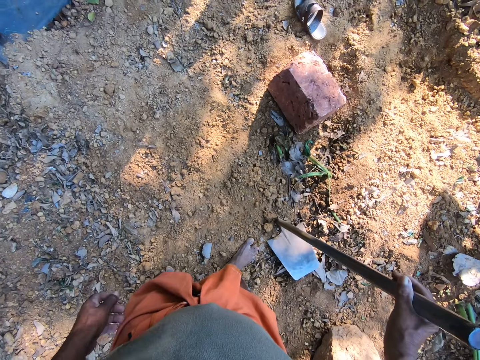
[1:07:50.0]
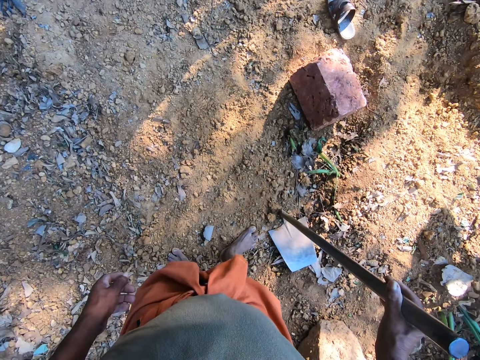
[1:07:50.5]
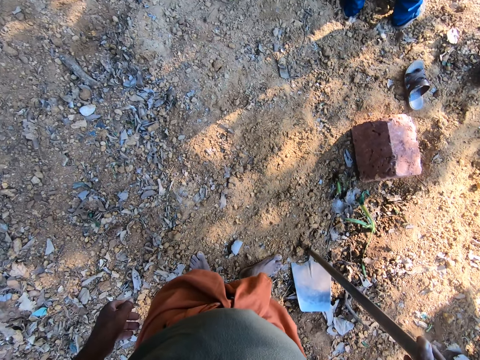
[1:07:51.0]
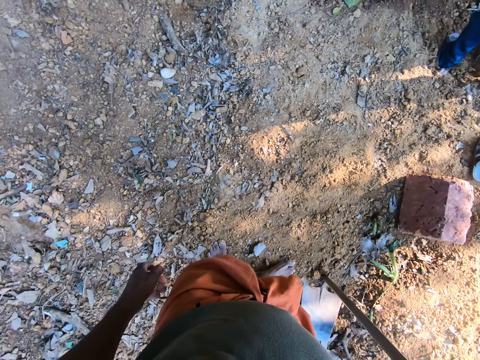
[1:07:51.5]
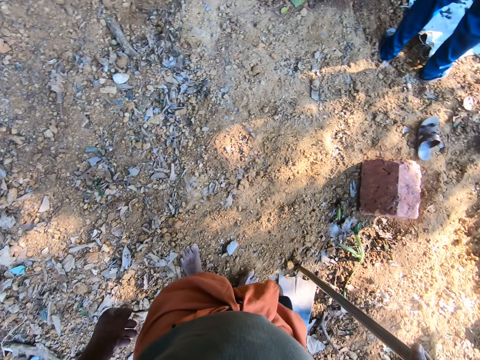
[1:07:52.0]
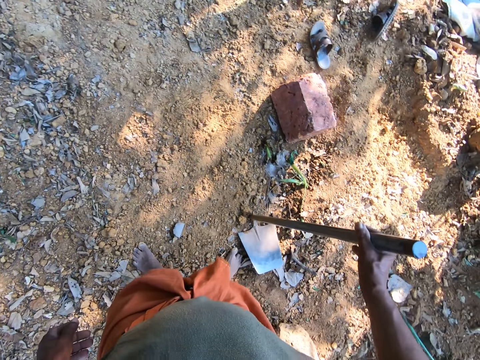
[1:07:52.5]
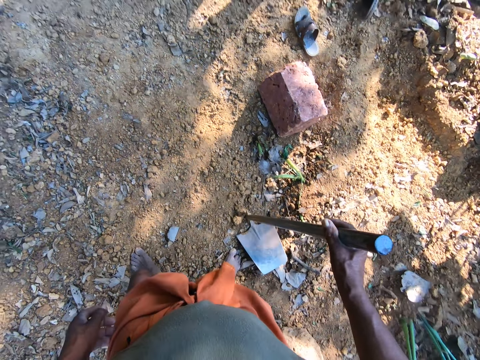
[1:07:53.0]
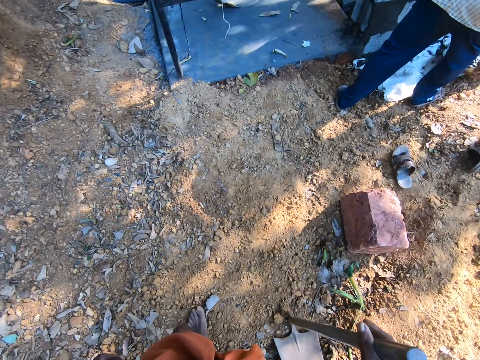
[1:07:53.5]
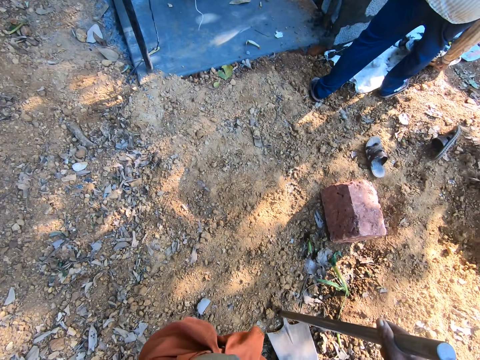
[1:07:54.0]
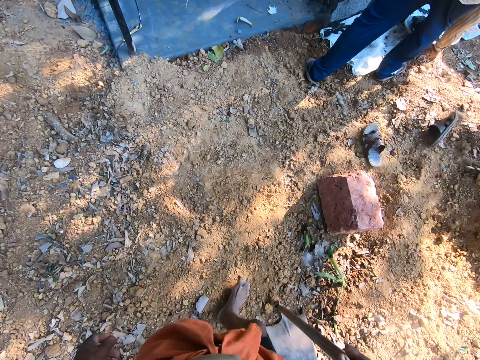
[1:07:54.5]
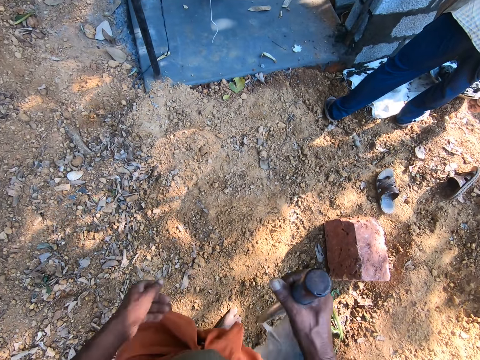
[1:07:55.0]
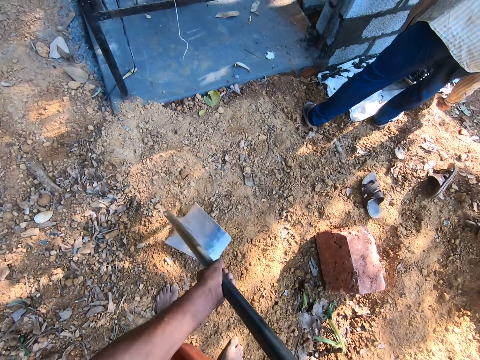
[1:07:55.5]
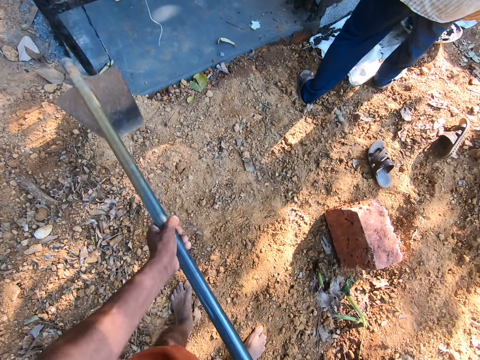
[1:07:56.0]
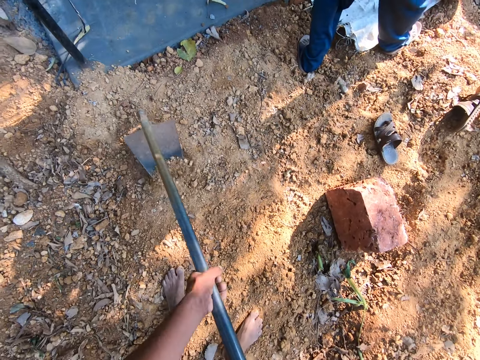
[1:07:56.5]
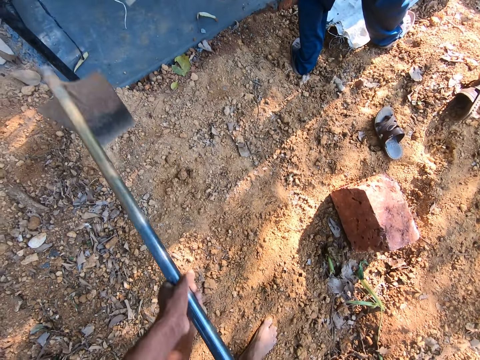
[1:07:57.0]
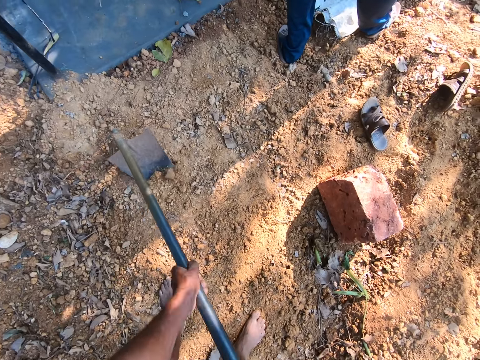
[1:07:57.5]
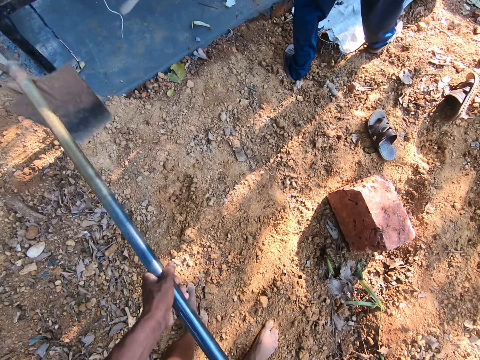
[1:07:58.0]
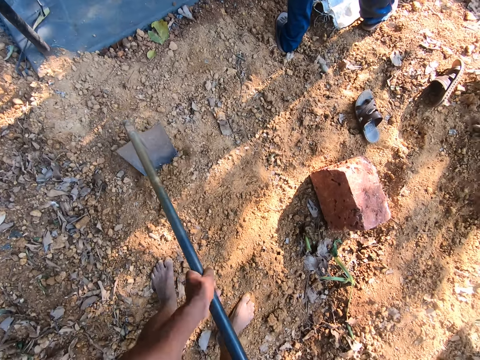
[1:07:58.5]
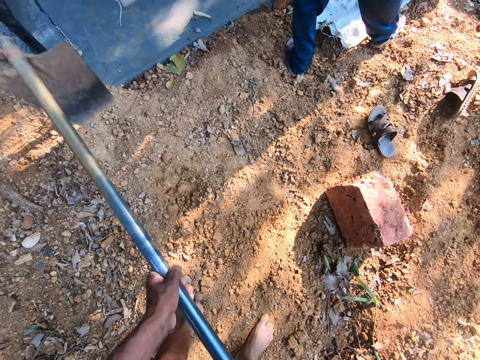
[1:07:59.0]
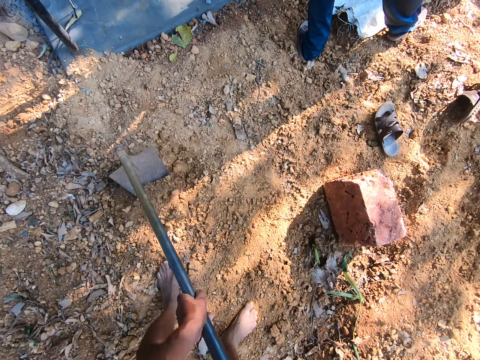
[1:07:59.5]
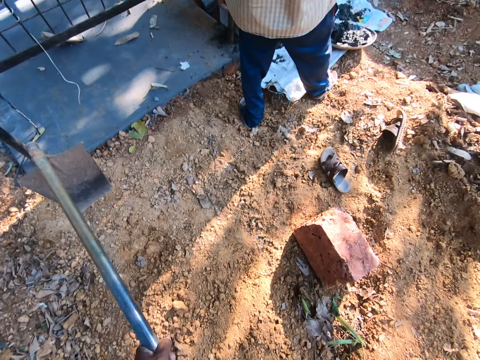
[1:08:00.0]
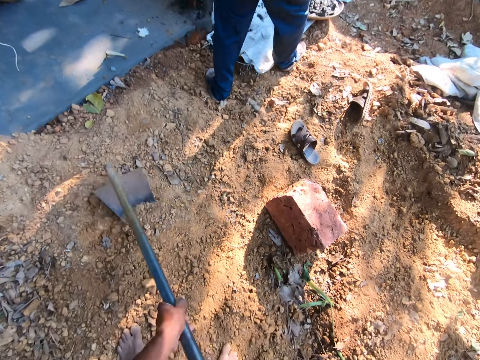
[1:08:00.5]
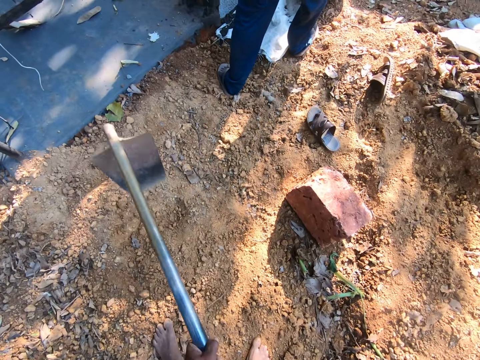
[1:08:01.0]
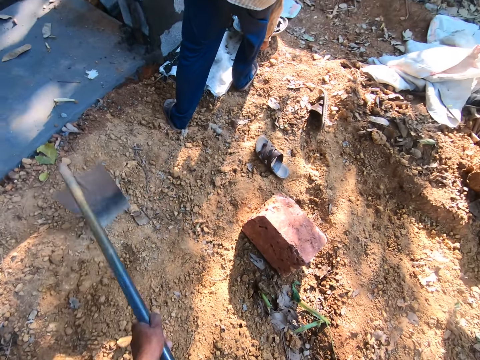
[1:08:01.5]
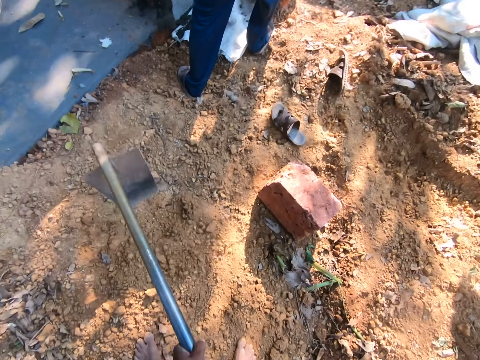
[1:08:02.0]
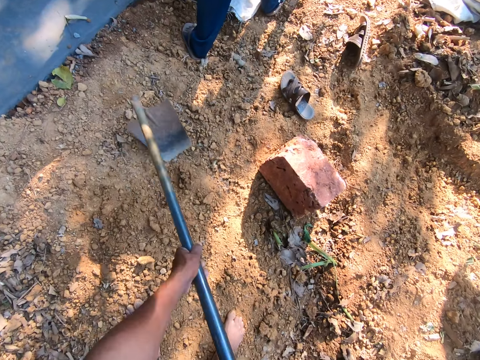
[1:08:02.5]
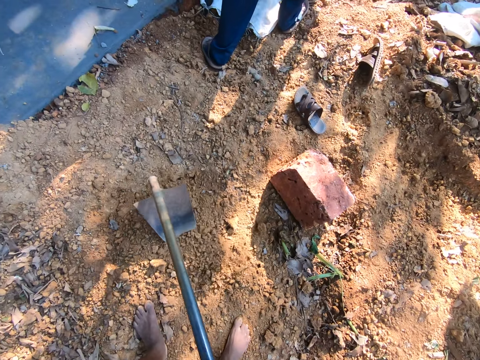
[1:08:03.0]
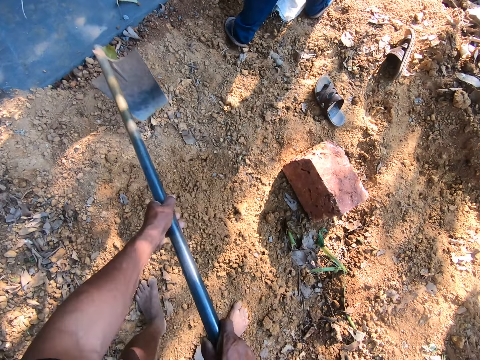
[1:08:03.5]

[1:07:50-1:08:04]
The camera wearer places his left hand on the hoe. He digs the ground with the hoe in both hands. He converses with a man. He digs sand. The man picks cement. The camera wearer digs sand.

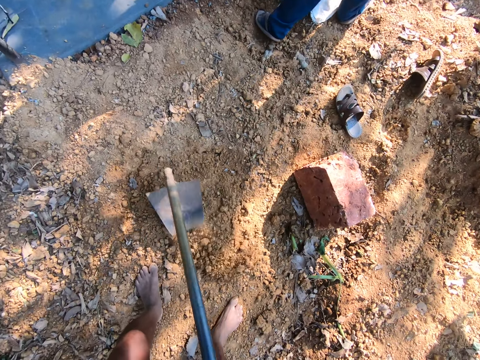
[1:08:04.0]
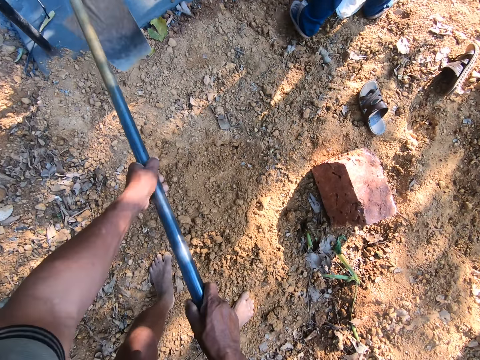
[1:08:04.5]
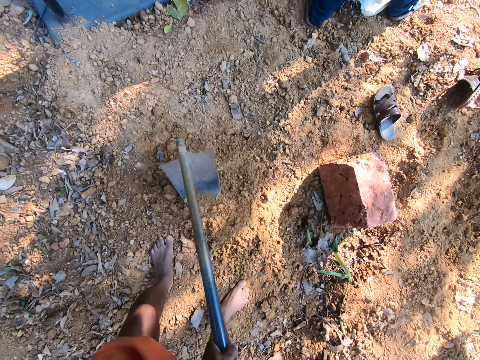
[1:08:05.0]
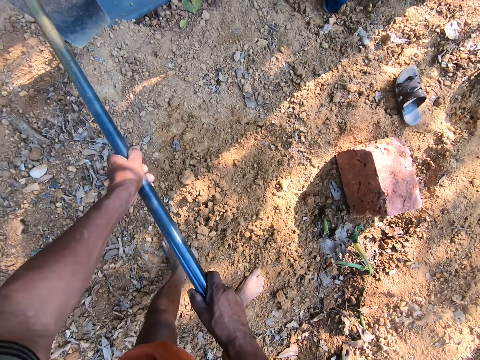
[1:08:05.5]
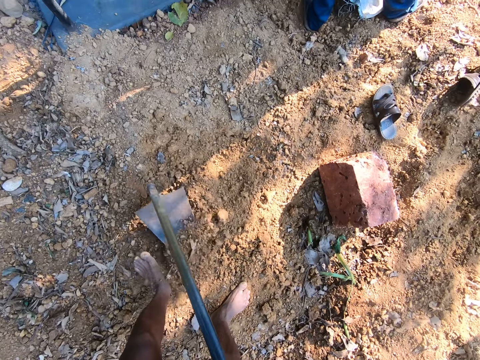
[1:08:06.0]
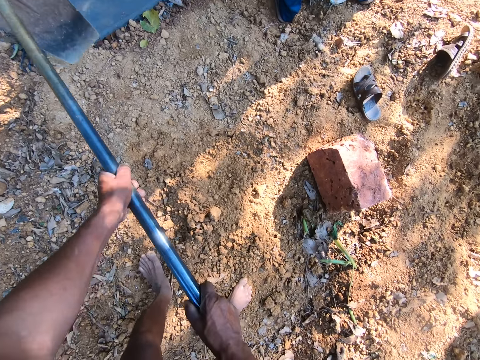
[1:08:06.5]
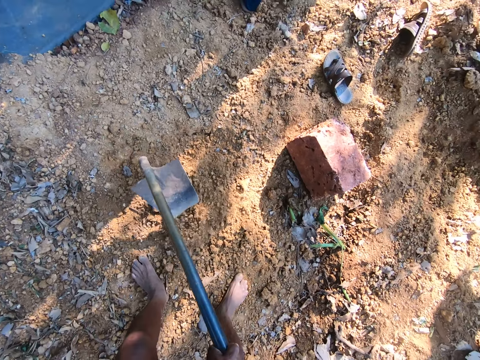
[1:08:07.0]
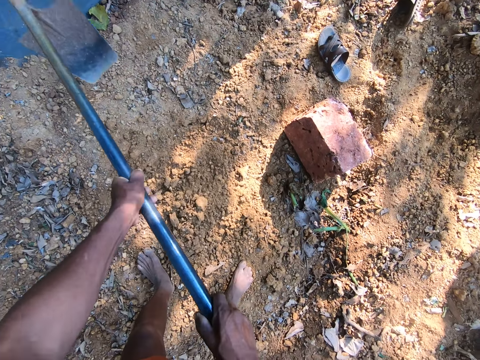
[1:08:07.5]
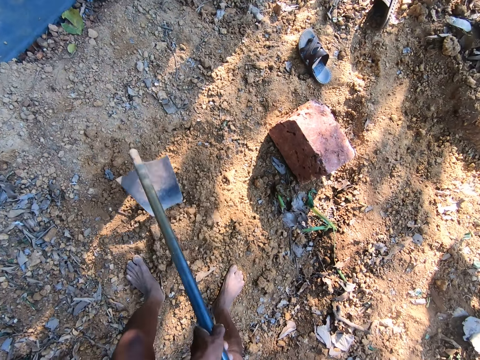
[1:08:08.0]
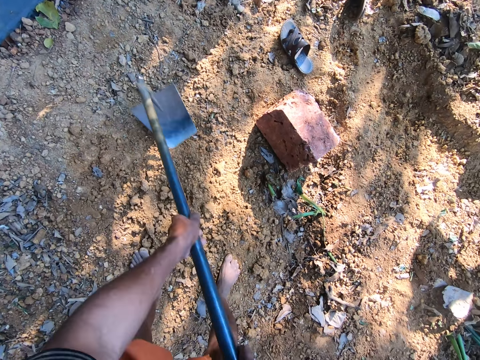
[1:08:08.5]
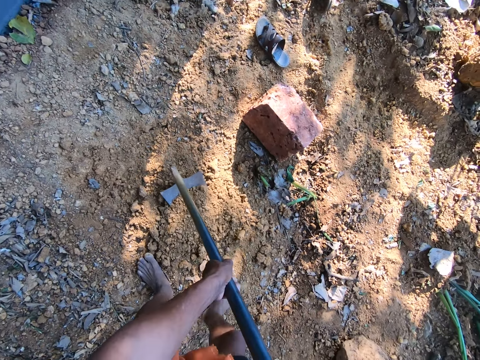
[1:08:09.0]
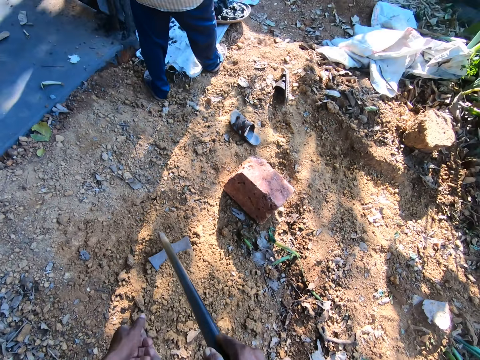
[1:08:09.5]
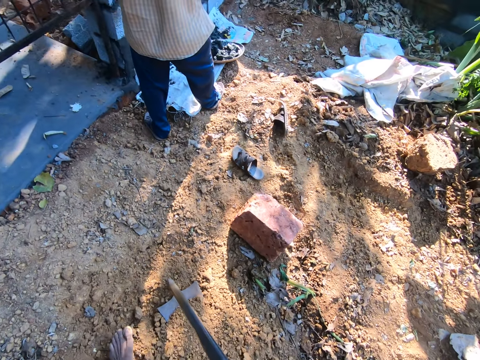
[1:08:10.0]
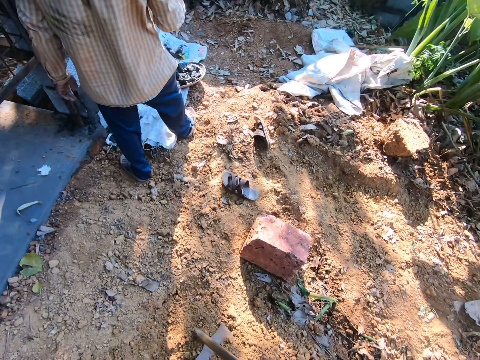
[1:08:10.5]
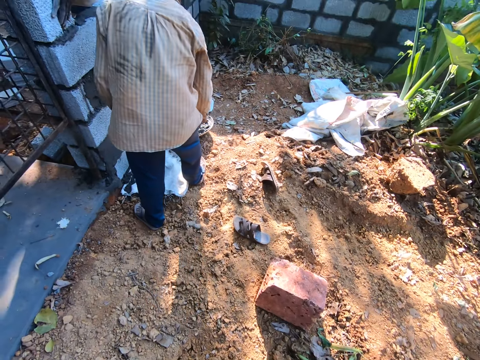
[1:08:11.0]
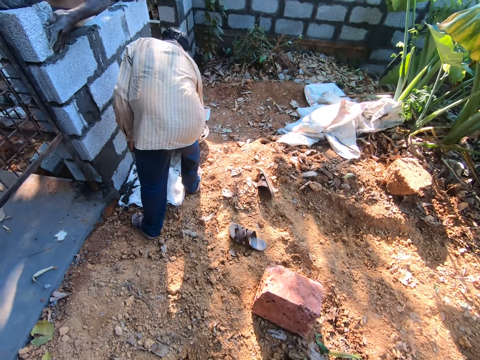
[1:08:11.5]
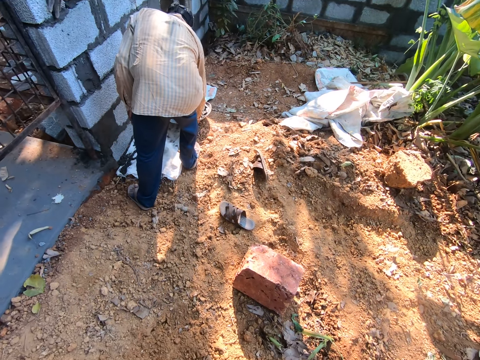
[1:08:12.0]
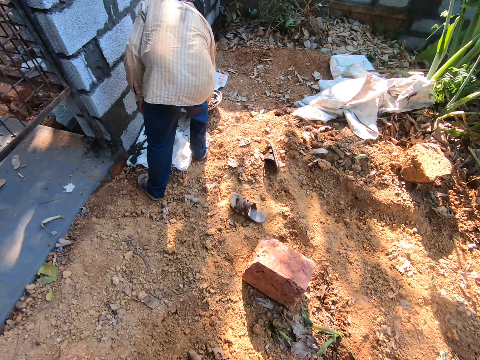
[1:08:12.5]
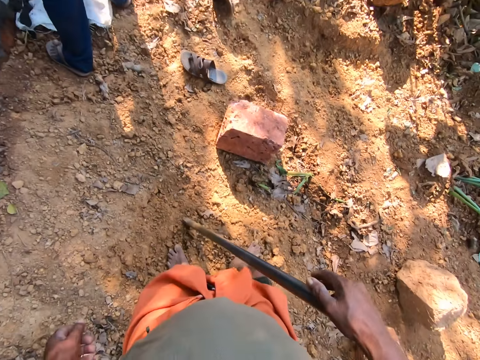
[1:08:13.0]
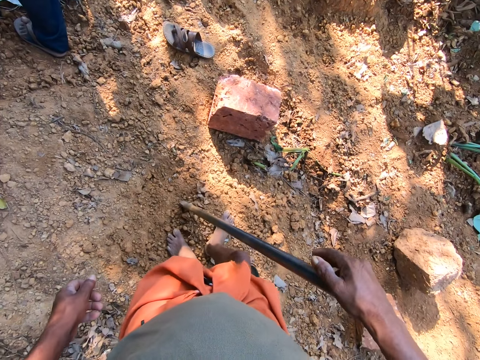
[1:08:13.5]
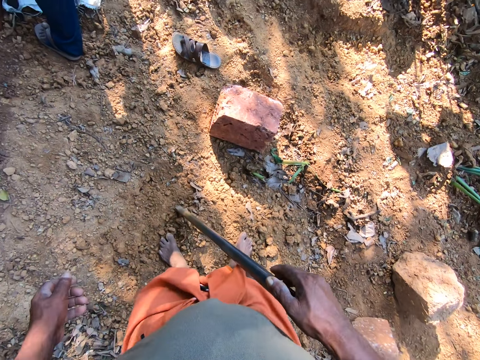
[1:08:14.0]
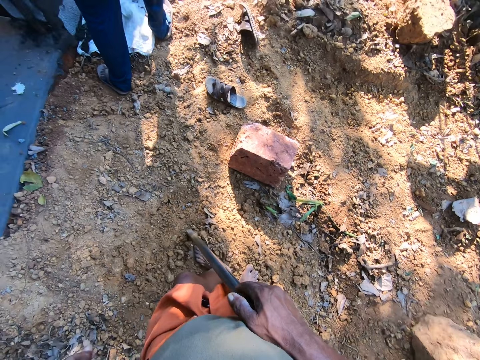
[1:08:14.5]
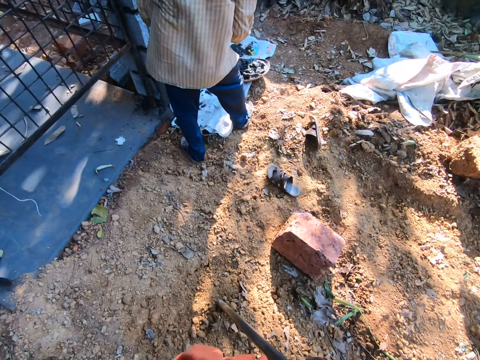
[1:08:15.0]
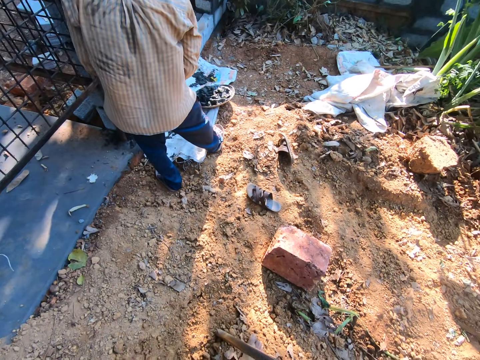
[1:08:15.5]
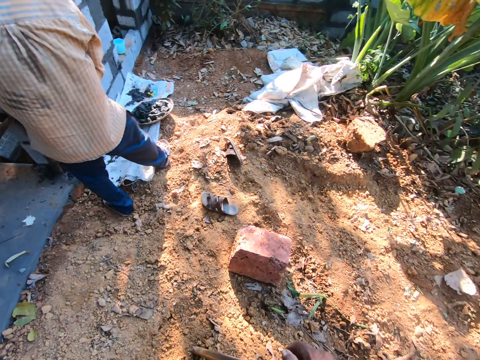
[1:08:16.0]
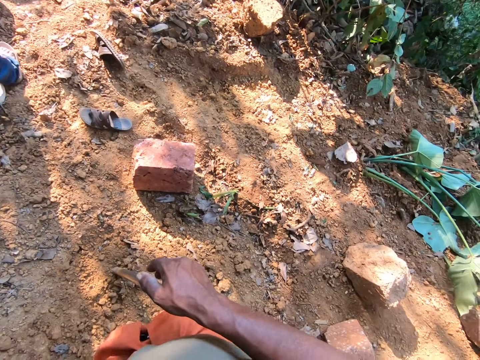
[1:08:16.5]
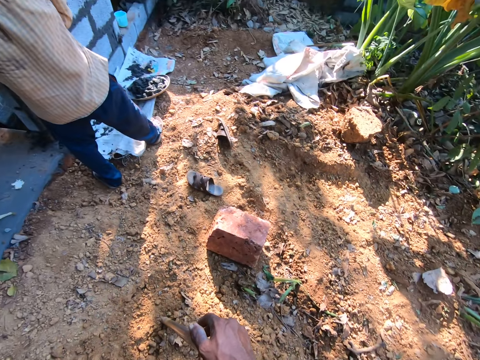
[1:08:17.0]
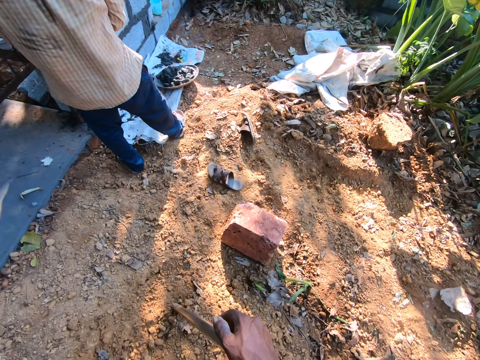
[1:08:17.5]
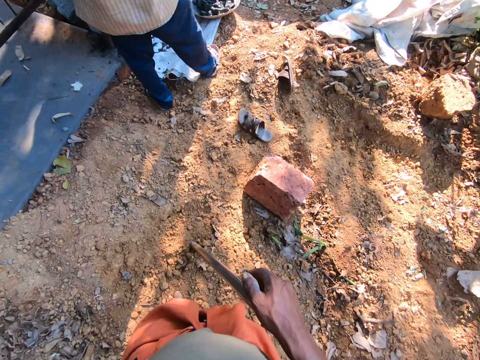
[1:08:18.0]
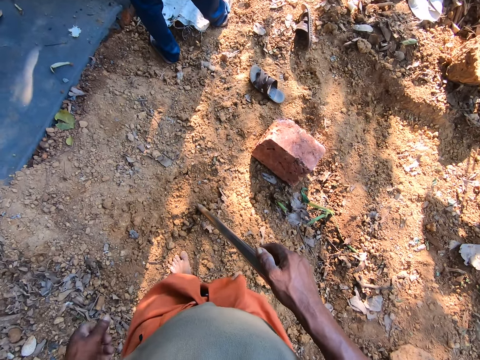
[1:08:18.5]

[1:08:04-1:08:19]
The camera wearer converses with a man. He digs sand. He removes his left hand from the hoe. He looks around the farm. The man picks cement. The camera wearer steps on the sand on the hoe with his right leg. He steps on the sand on the hoe with his left leg. The man applies cement on the bricks. The camera wearer looks around the farm.
